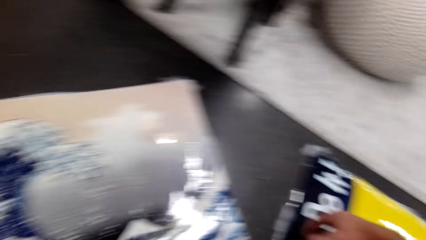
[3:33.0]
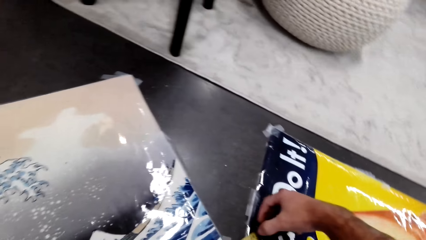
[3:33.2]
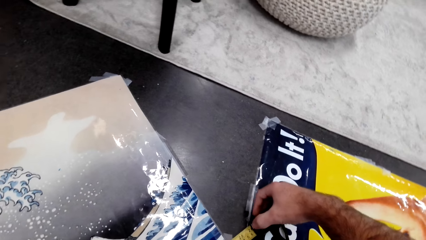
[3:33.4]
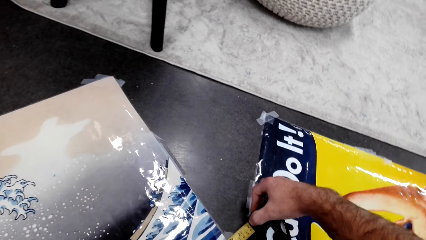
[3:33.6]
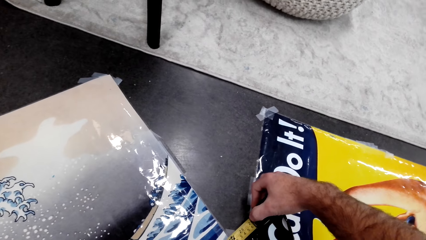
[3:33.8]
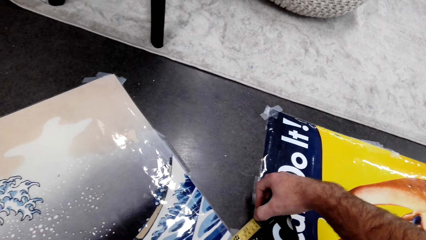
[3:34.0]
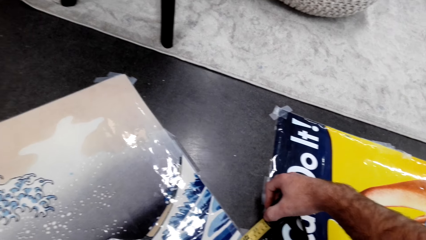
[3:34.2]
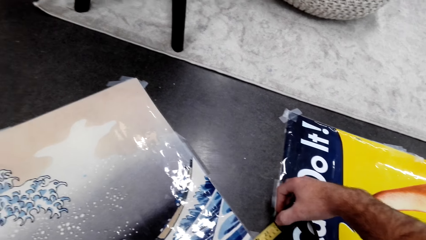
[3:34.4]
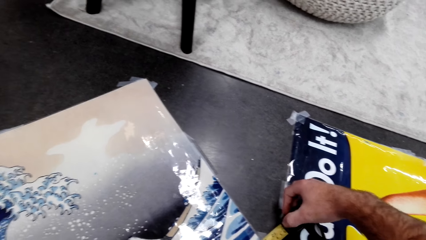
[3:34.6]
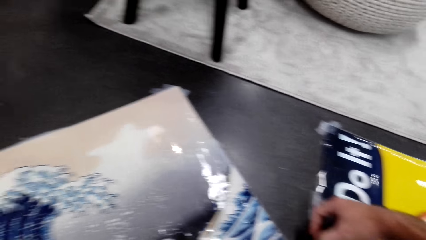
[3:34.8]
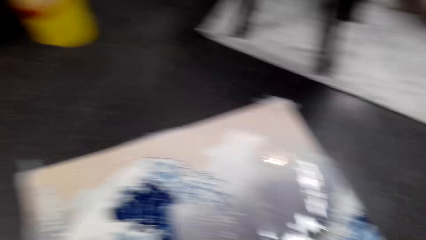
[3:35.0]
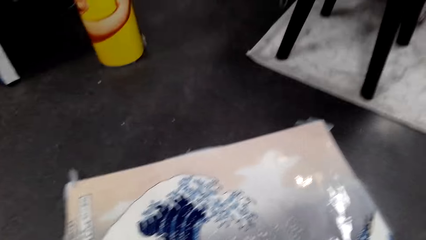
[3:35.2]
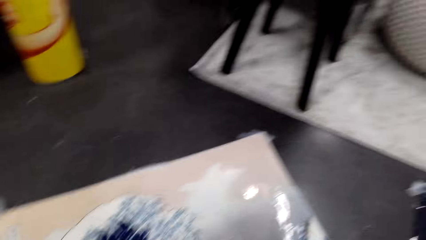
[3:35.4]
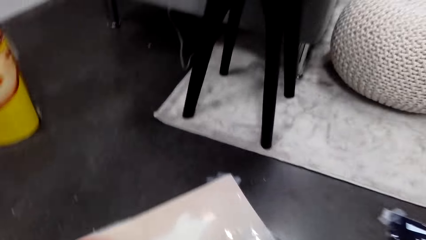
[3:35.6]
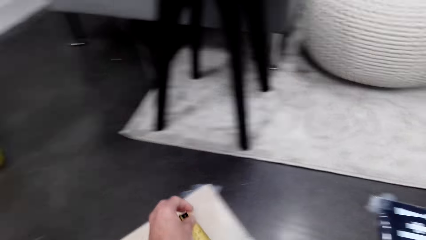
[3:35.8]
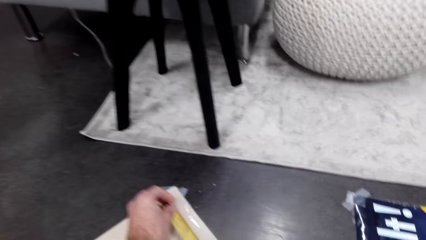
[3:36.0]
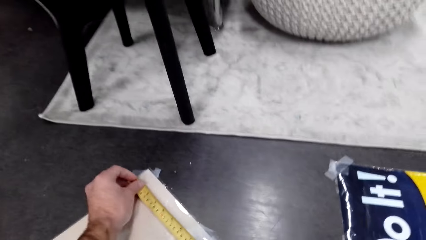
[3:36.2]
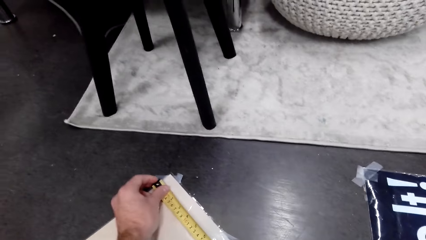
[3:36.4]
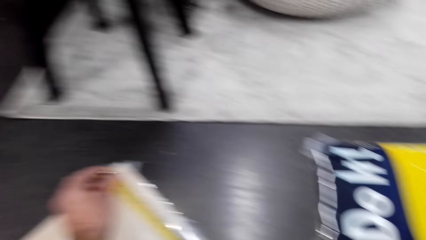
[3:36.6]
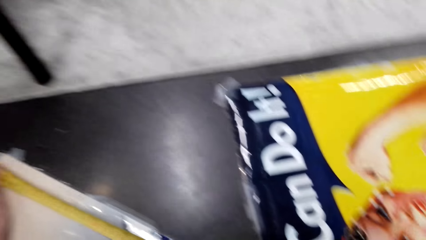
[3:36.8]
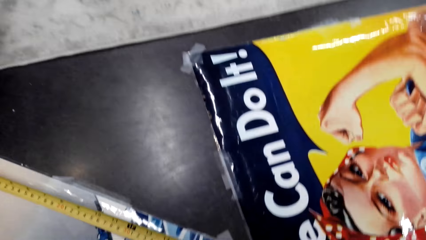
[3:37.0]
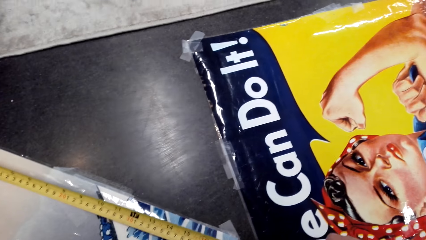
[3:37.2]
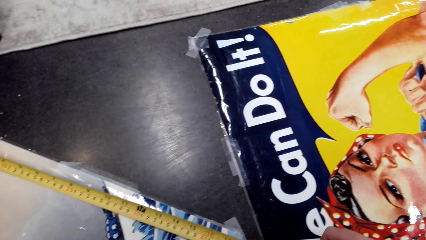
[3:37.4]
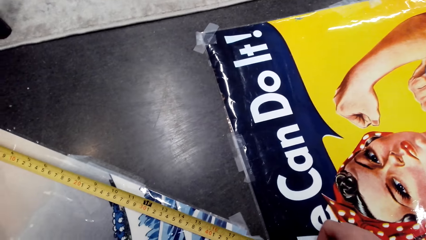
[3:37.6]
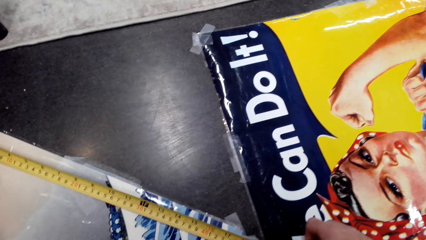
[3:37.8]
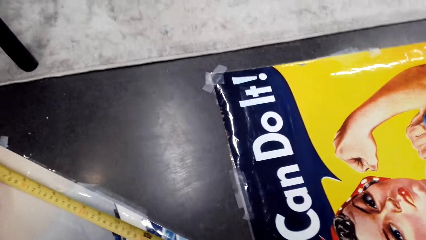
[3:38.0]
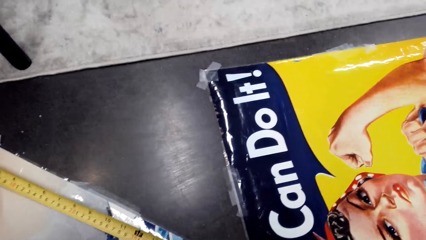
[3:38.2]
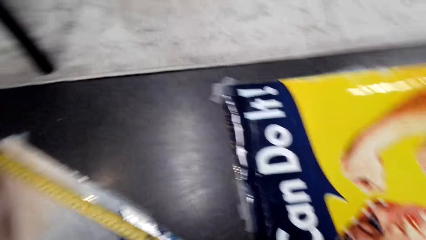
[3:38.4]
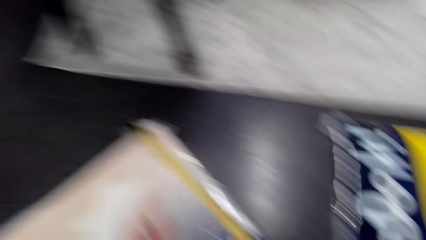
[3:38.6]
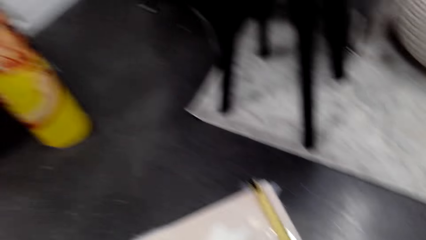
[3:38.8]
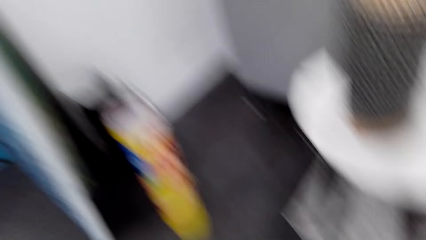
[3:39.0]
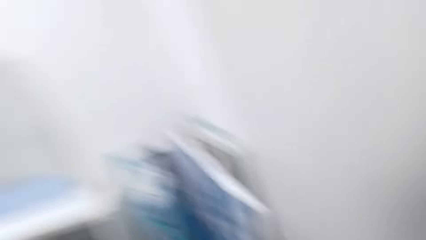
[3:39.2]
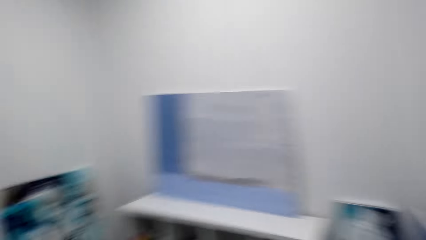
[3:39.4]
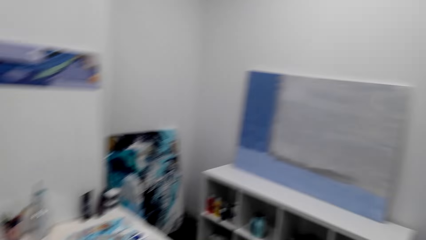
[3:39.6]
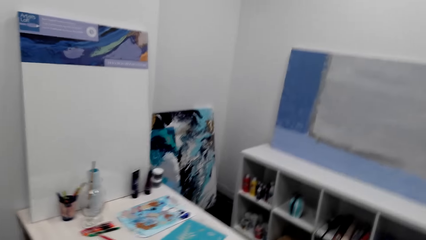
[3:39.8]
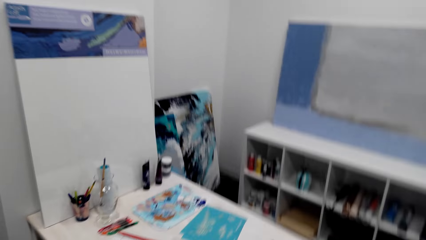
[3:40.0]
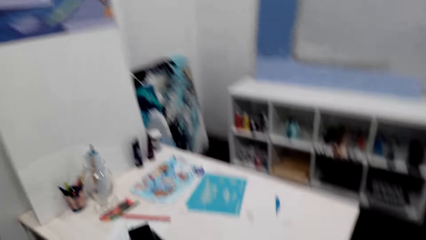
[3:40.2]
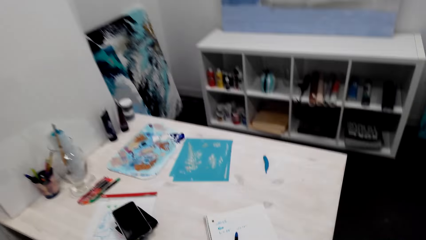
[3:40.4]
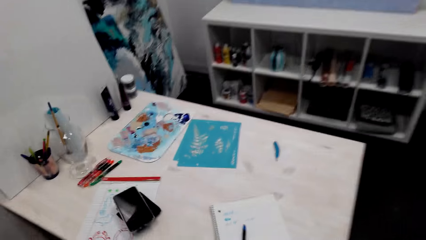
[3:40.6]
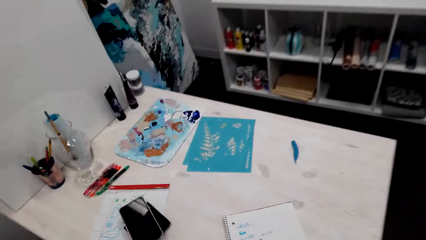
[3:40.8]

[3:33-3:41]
The camera wearer looks around the room. They measure the decoration. They walk toward the table.

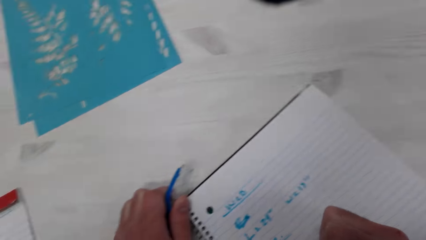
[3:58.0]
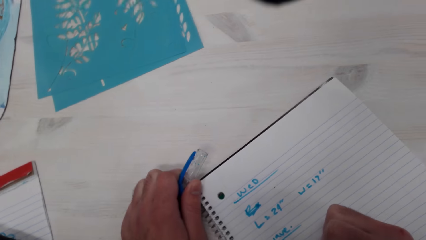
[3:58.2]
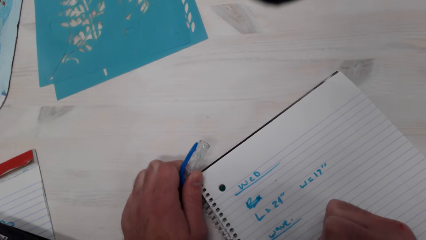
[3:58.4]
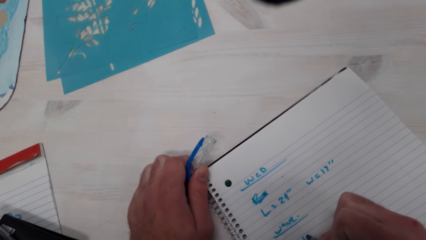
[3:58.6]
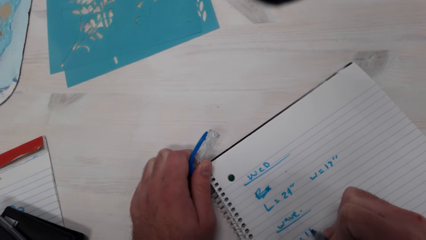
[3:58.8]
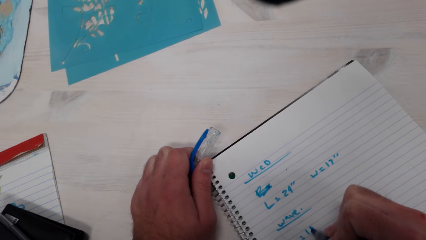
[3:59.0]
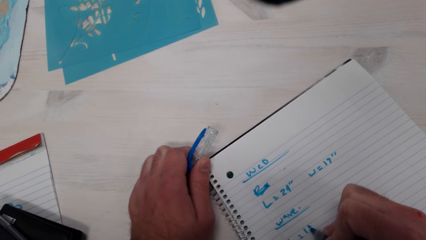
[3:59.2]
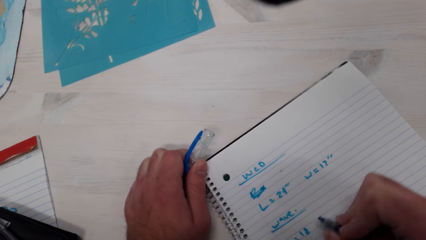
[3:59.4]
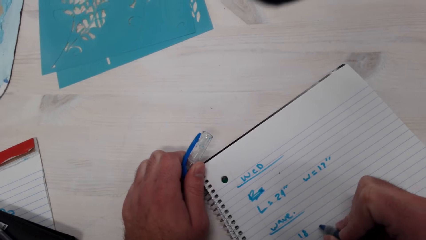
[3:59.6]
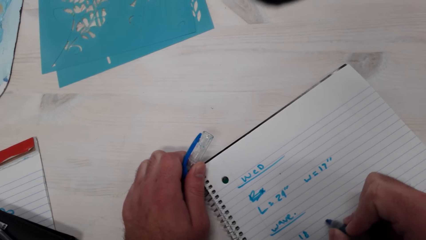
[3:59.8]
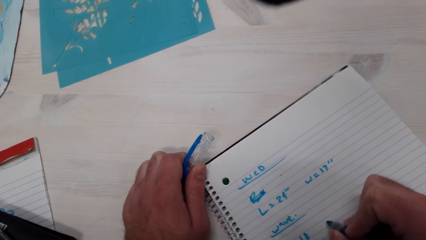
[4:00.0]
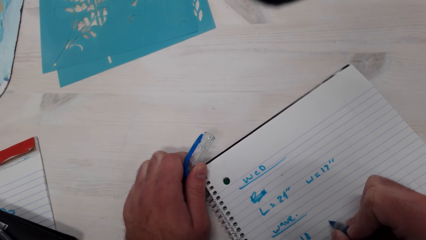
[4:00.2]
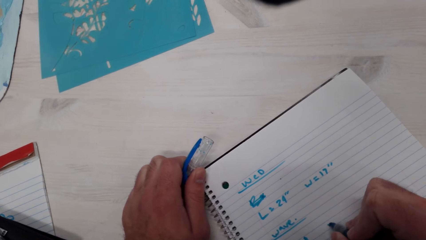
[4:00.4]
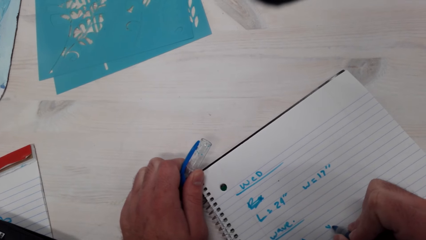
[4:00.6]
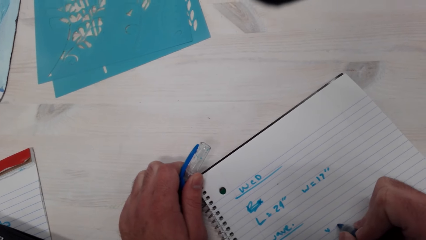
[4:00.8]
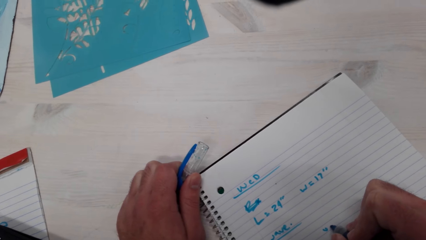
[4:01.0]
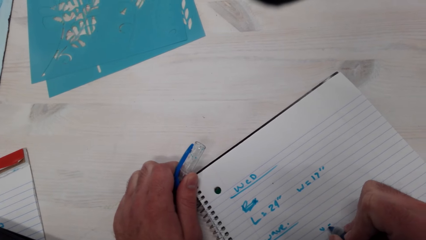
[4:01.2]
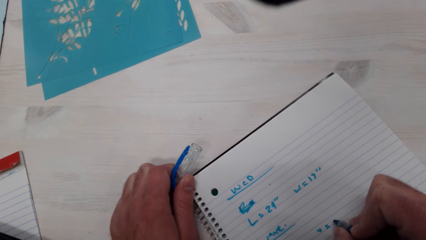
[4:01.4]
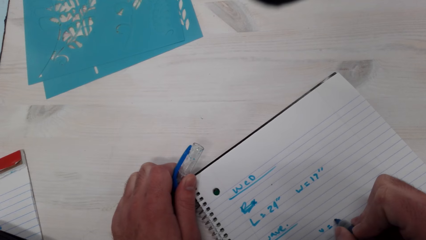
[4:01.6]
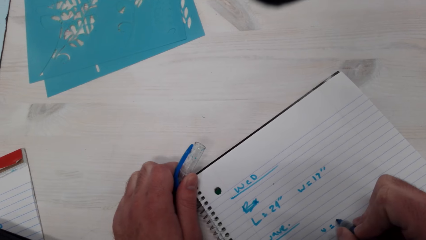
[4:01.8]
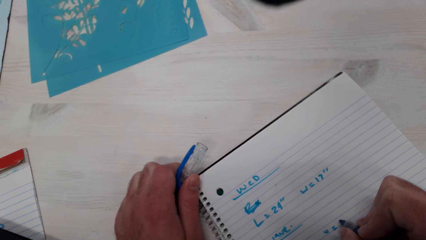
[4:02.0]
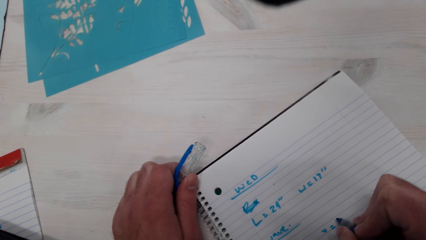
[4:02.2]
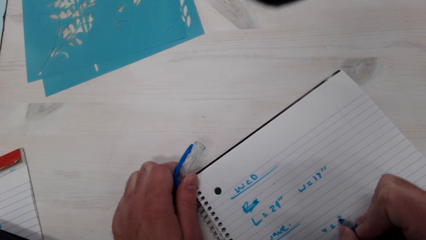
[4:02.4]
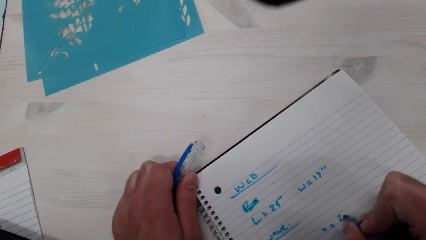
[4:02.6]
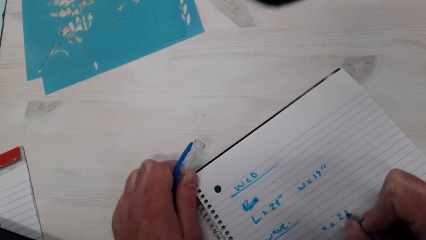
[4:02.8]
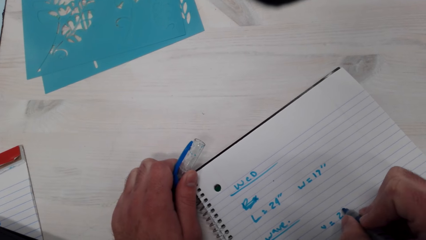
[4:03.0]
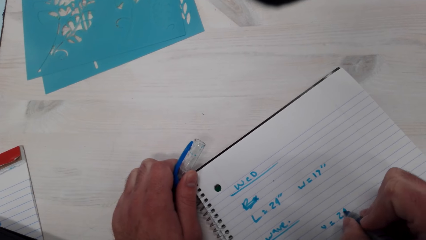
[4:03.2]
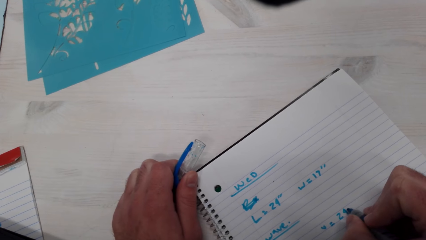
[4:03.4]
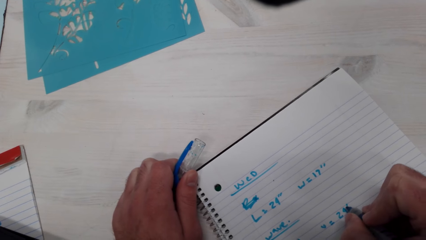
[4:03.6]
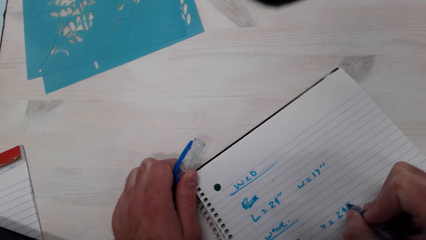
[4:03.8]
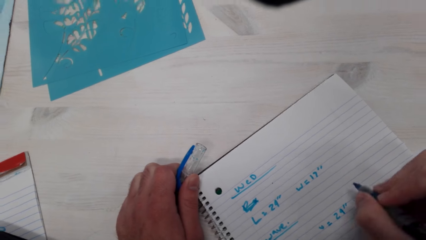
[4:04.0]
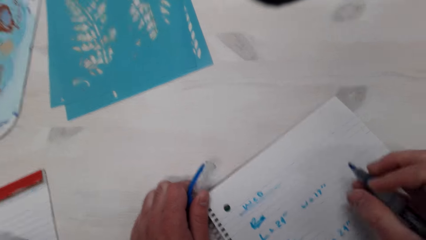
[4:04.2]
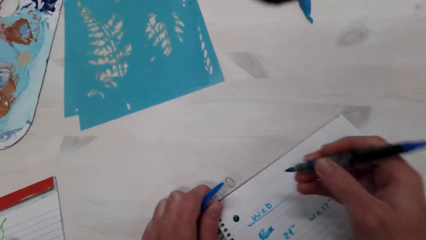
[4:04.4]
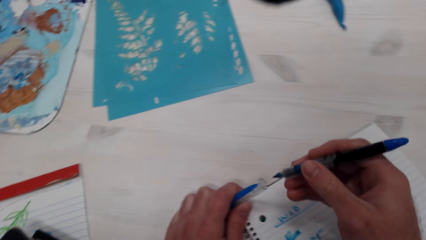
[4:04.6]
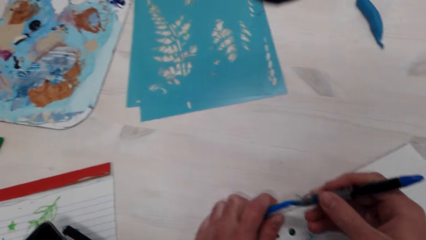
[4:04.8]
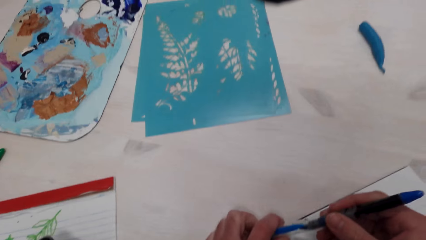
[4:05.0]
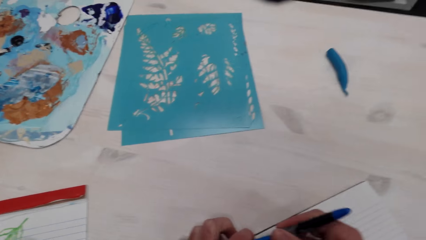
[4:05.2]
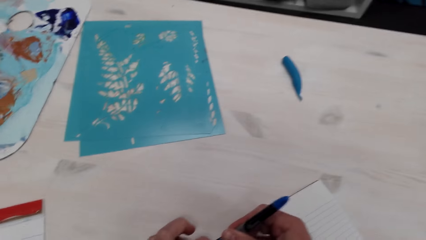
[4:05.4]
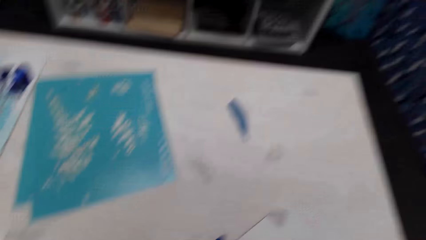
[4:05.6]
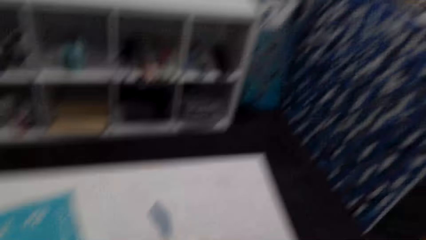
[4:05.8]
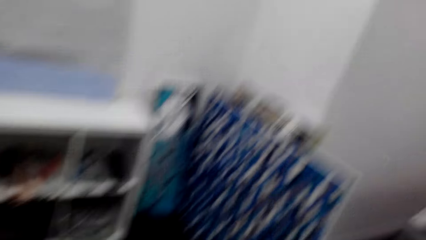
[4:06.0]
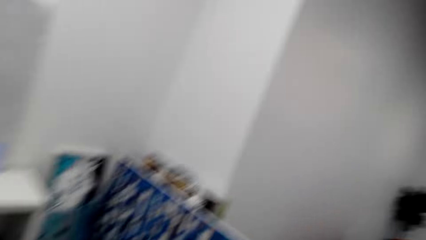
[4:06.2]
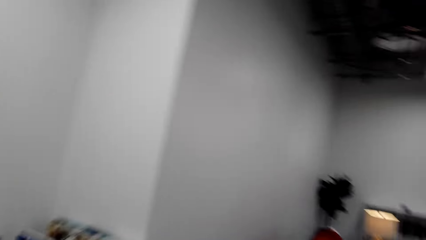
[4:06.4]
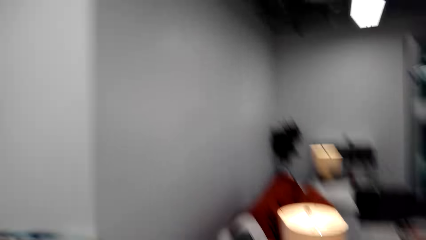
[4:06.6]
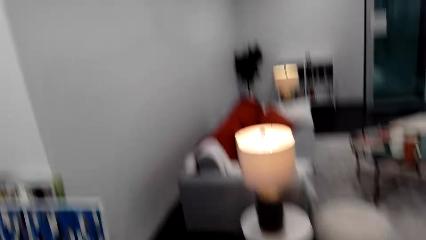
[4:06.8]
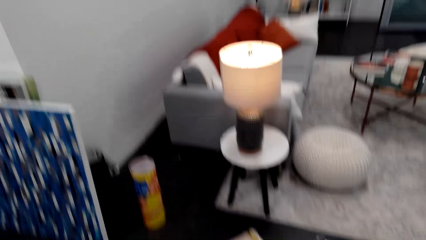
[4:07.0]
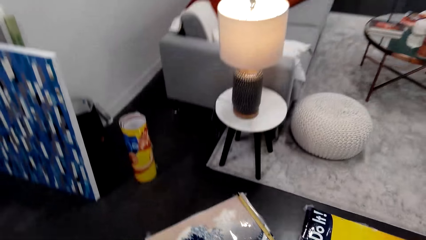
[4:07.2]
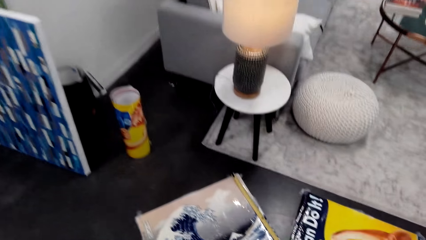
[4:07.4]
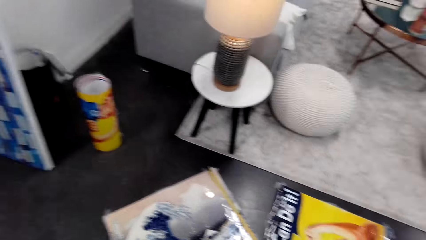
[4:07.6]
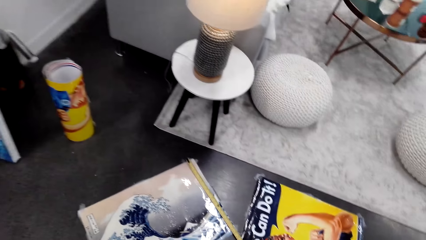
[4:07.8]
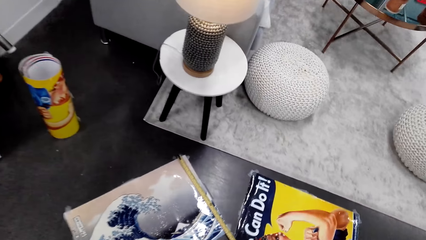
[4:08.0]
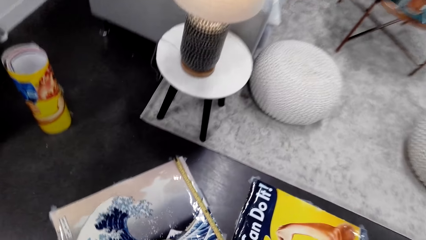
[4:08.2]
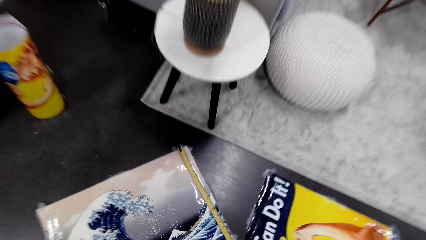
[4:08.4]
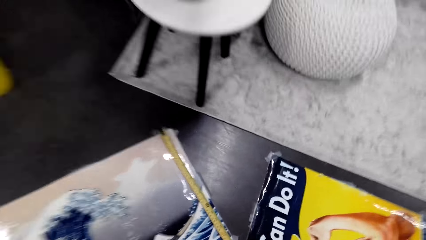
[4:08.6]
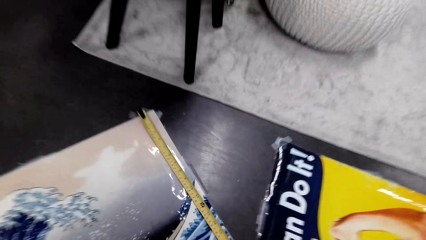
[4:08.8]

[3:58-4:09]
The camera wearer writes on the book. They close the pen with ink. They move toward the decoration.
